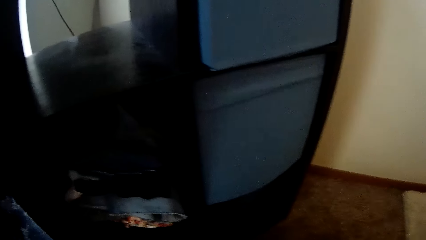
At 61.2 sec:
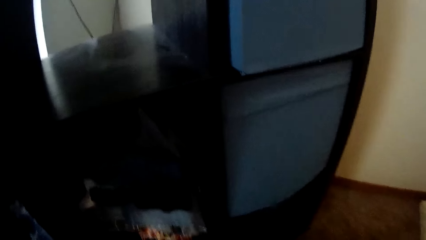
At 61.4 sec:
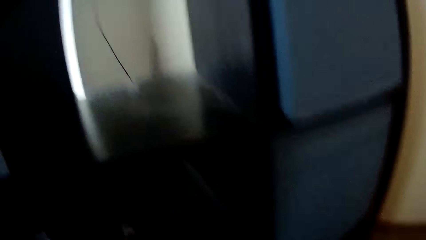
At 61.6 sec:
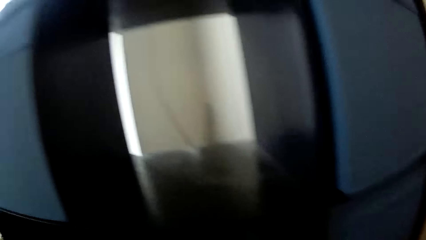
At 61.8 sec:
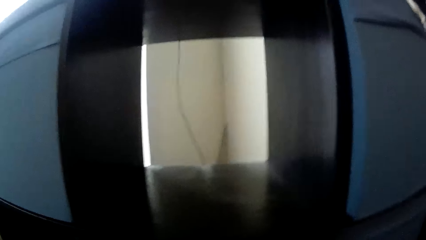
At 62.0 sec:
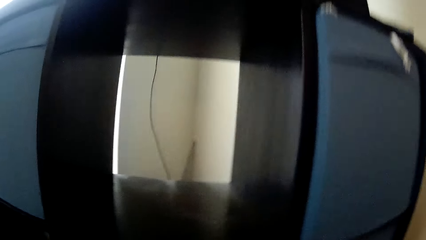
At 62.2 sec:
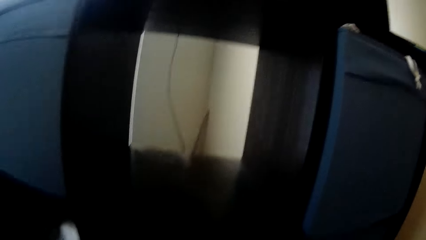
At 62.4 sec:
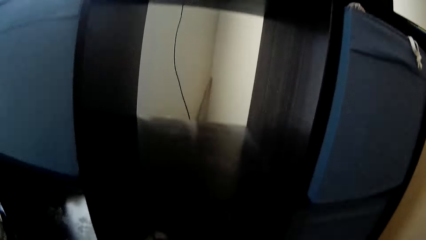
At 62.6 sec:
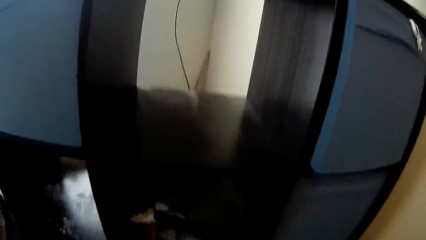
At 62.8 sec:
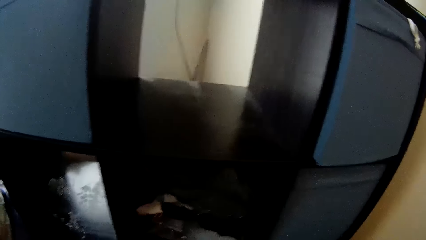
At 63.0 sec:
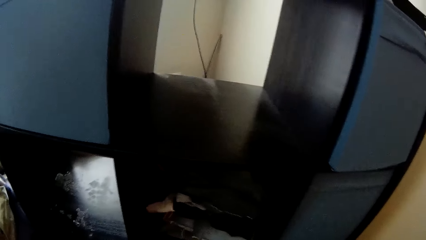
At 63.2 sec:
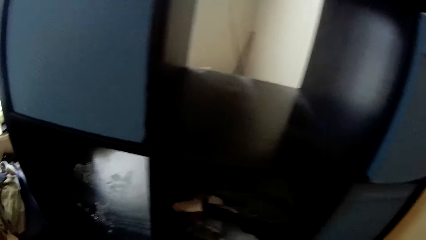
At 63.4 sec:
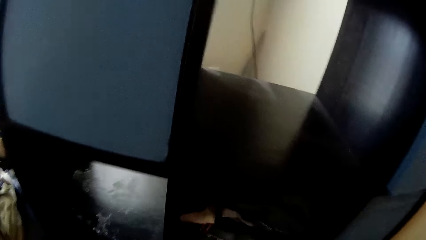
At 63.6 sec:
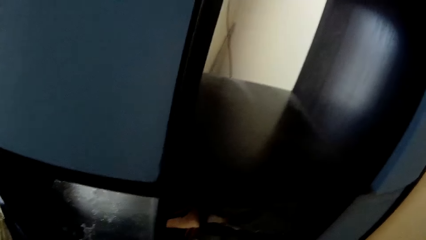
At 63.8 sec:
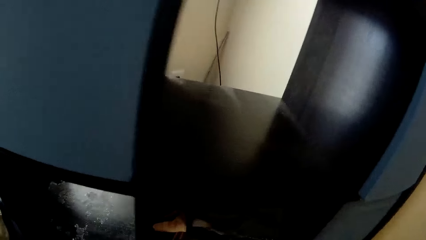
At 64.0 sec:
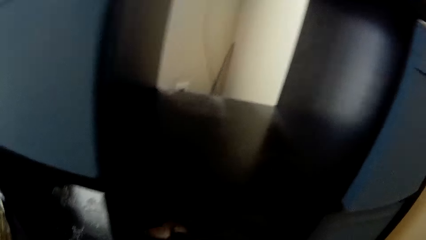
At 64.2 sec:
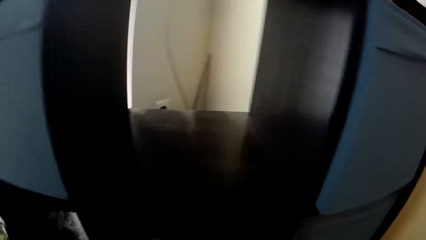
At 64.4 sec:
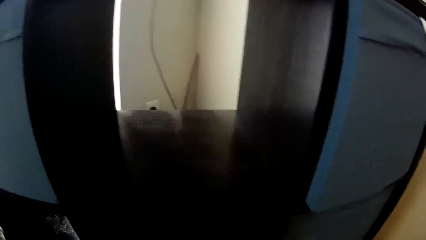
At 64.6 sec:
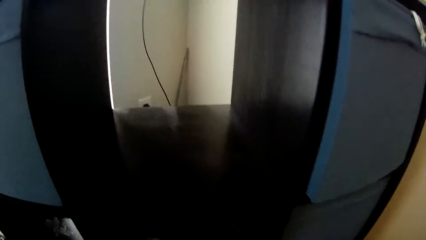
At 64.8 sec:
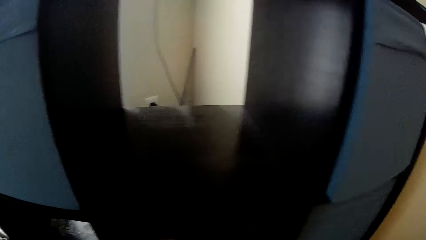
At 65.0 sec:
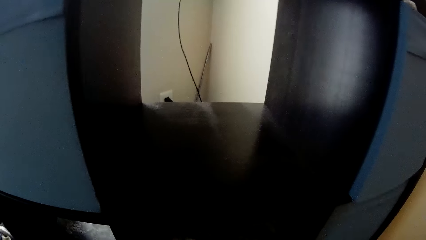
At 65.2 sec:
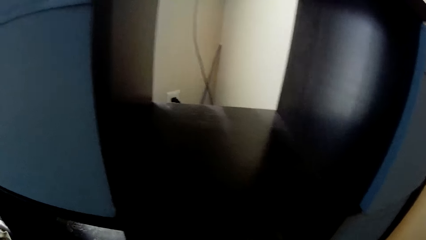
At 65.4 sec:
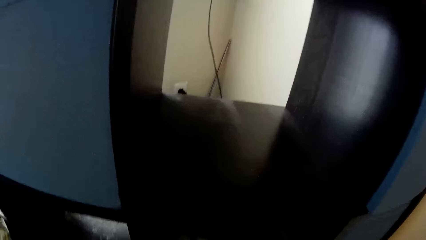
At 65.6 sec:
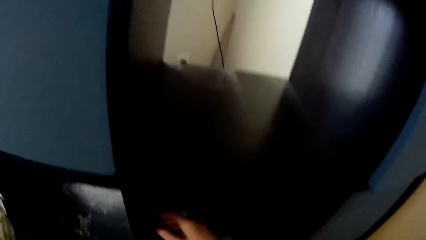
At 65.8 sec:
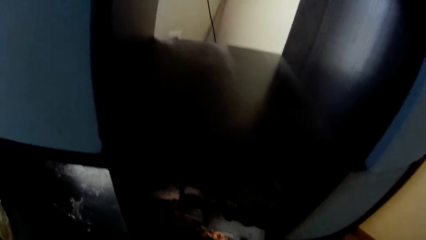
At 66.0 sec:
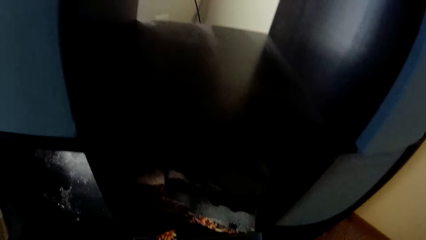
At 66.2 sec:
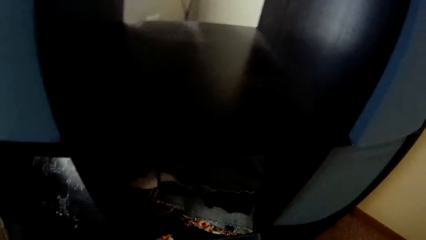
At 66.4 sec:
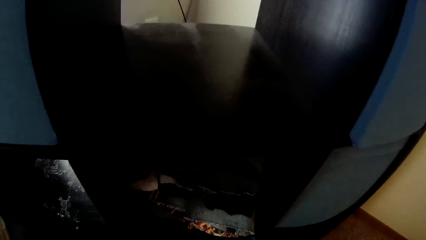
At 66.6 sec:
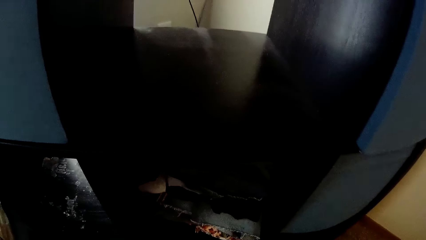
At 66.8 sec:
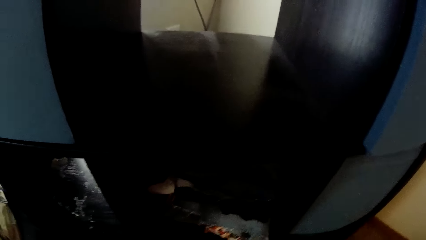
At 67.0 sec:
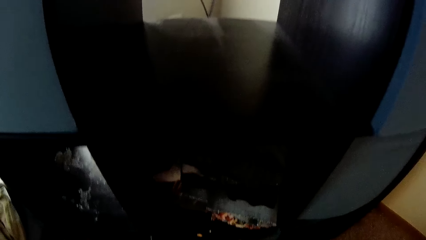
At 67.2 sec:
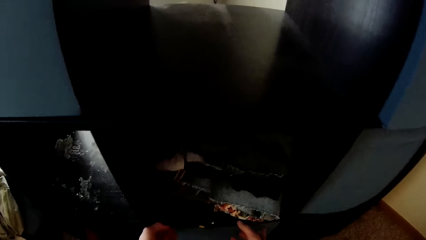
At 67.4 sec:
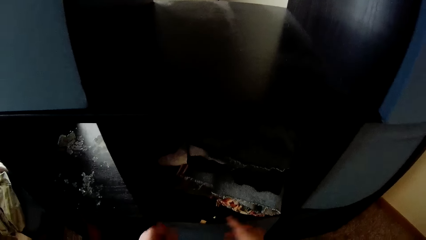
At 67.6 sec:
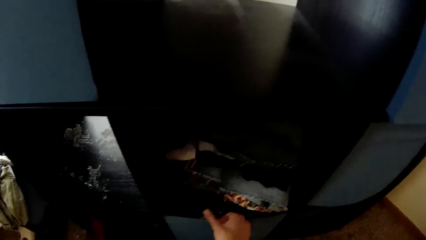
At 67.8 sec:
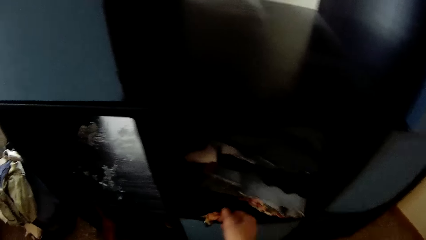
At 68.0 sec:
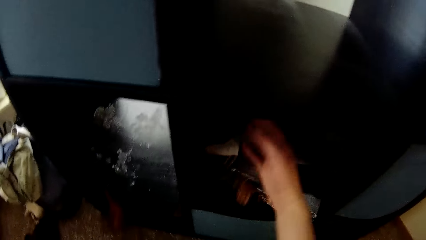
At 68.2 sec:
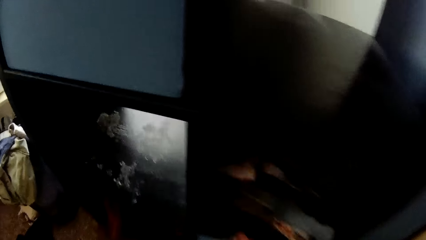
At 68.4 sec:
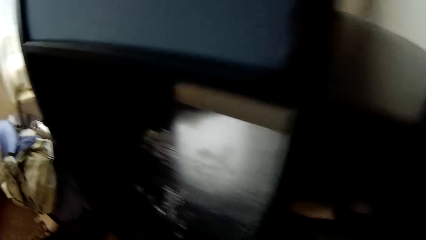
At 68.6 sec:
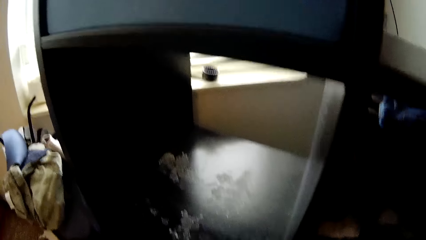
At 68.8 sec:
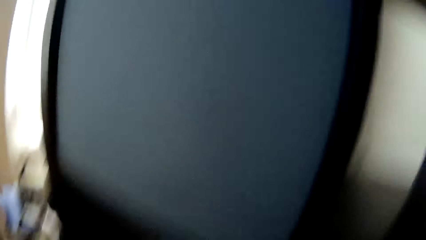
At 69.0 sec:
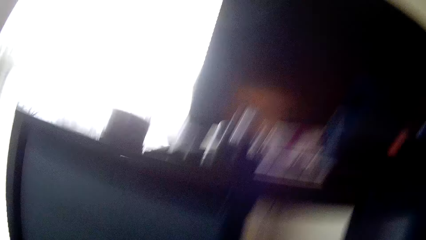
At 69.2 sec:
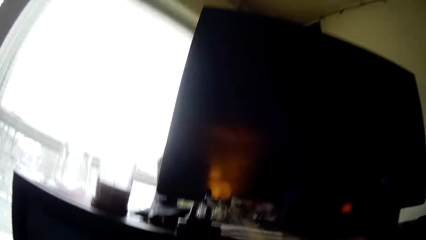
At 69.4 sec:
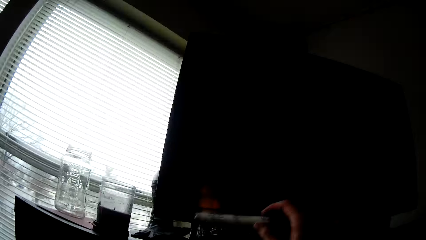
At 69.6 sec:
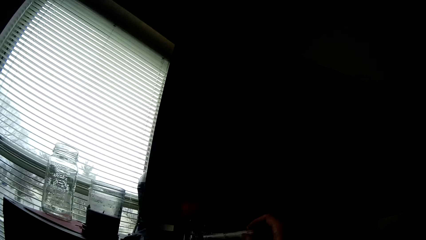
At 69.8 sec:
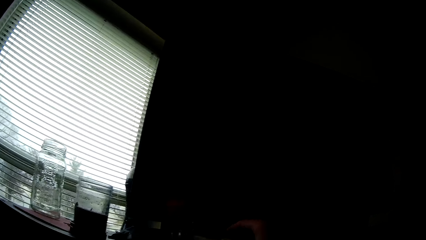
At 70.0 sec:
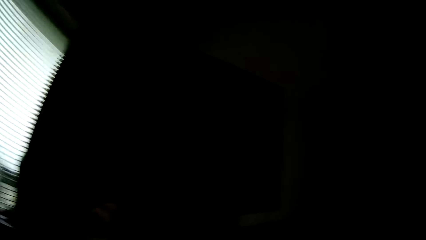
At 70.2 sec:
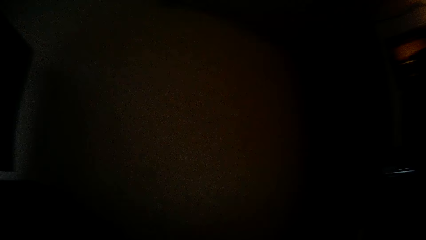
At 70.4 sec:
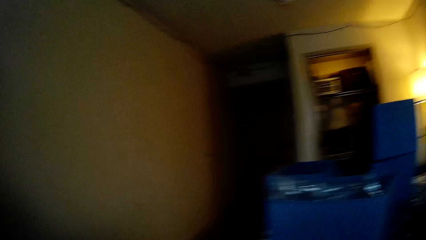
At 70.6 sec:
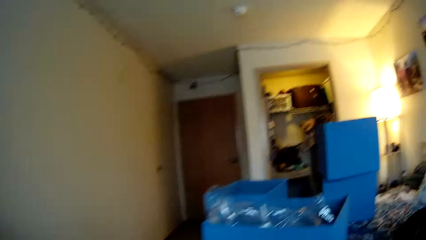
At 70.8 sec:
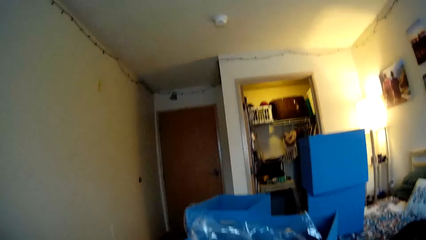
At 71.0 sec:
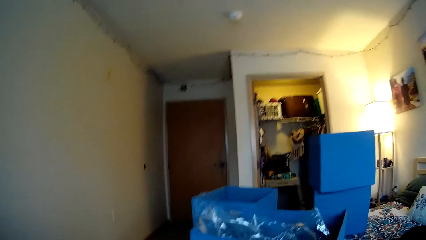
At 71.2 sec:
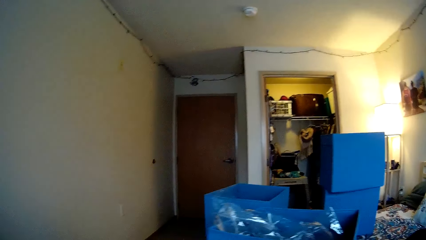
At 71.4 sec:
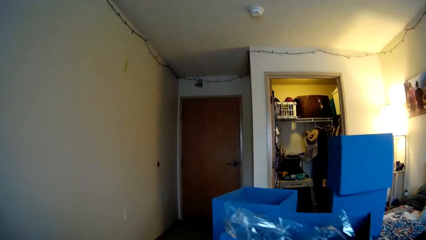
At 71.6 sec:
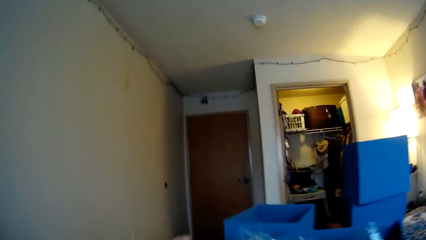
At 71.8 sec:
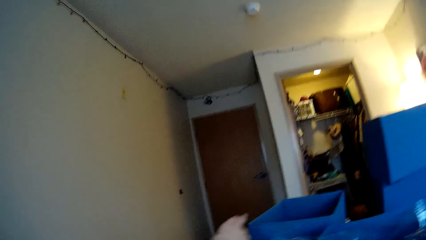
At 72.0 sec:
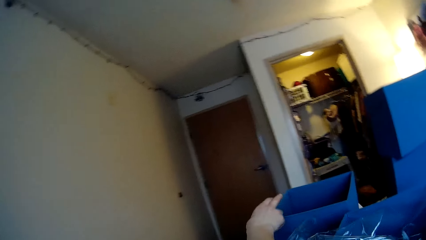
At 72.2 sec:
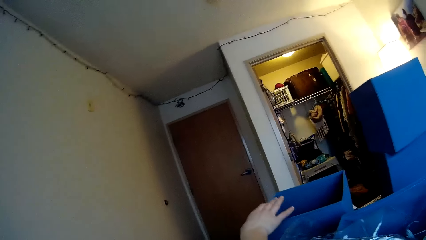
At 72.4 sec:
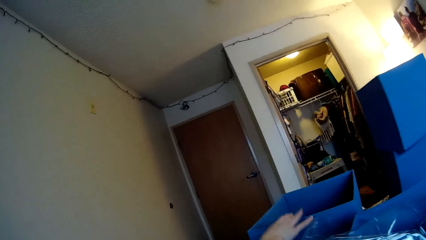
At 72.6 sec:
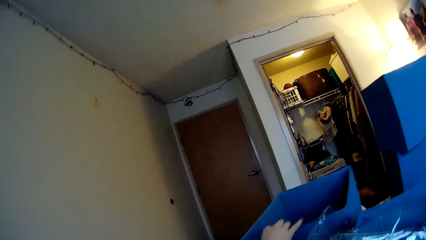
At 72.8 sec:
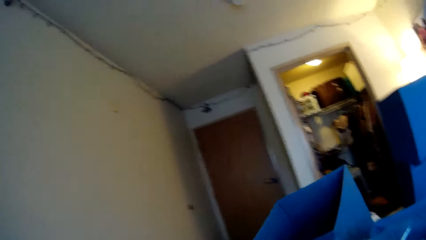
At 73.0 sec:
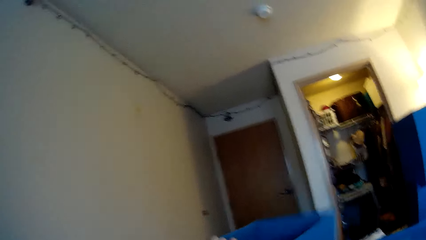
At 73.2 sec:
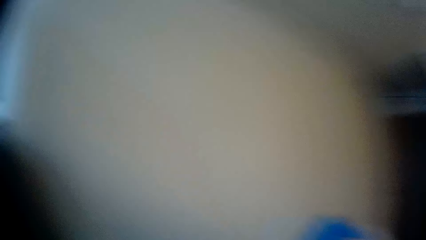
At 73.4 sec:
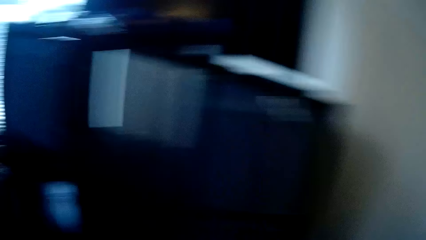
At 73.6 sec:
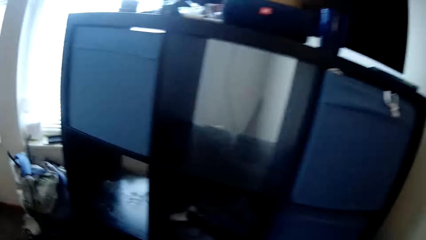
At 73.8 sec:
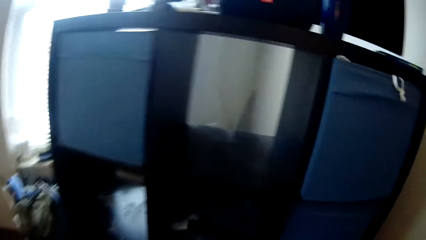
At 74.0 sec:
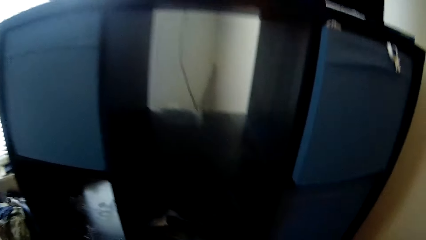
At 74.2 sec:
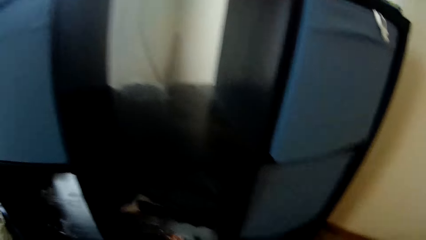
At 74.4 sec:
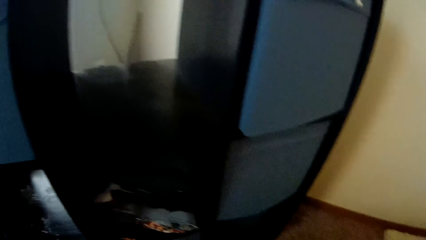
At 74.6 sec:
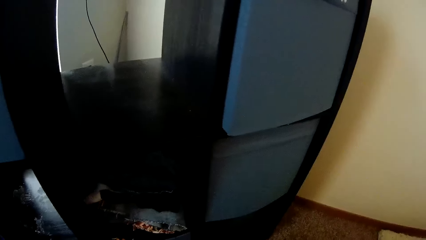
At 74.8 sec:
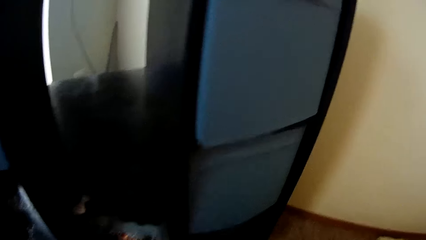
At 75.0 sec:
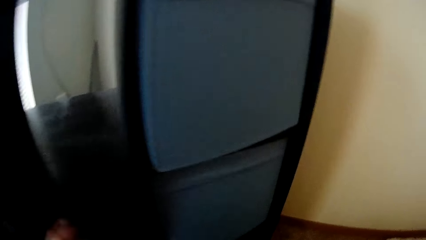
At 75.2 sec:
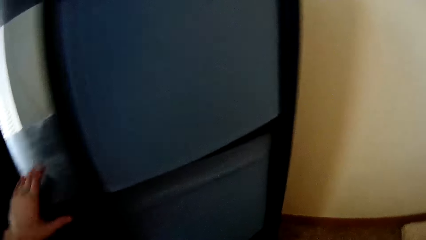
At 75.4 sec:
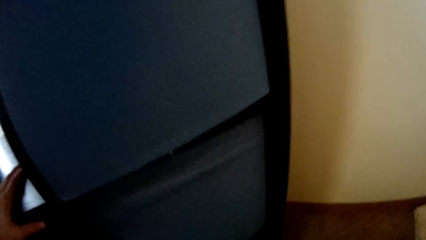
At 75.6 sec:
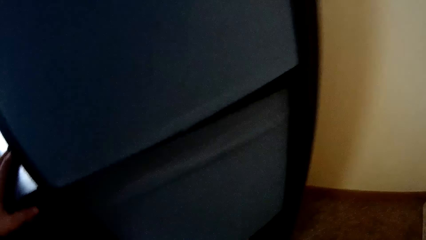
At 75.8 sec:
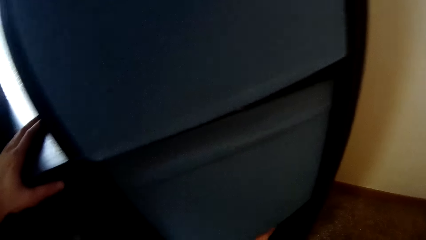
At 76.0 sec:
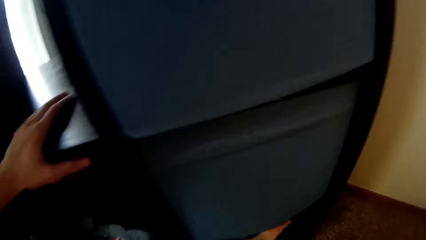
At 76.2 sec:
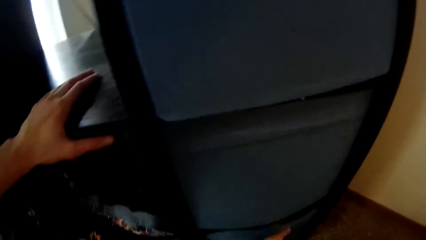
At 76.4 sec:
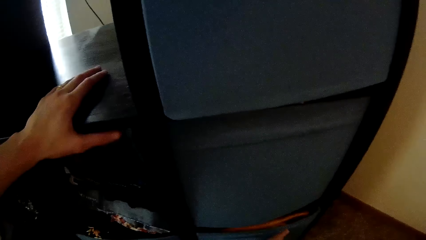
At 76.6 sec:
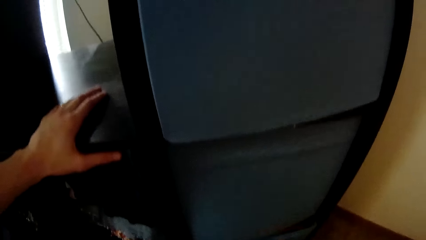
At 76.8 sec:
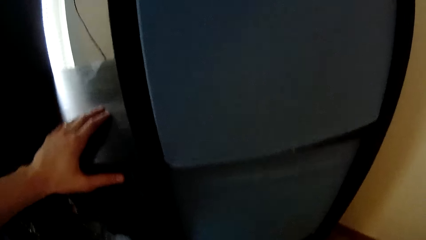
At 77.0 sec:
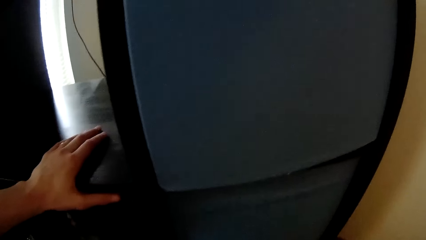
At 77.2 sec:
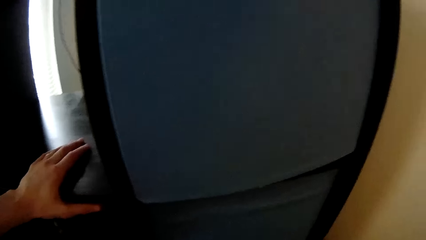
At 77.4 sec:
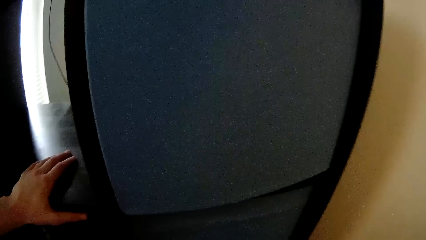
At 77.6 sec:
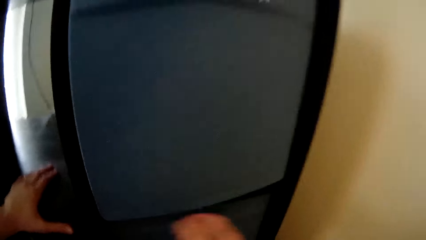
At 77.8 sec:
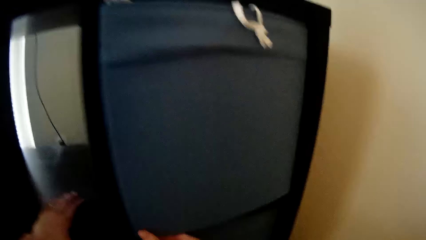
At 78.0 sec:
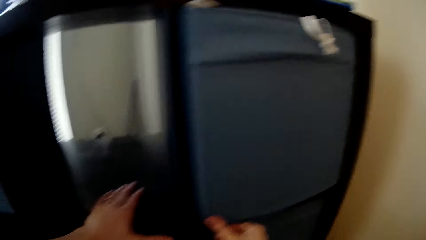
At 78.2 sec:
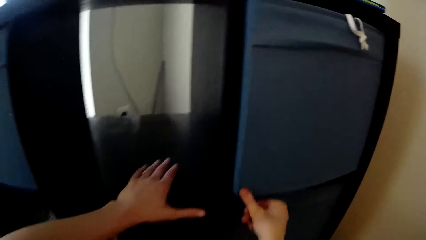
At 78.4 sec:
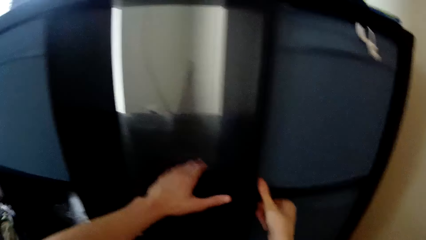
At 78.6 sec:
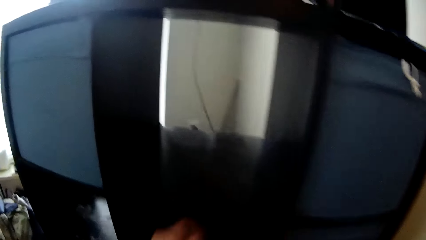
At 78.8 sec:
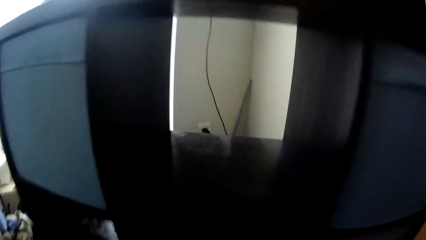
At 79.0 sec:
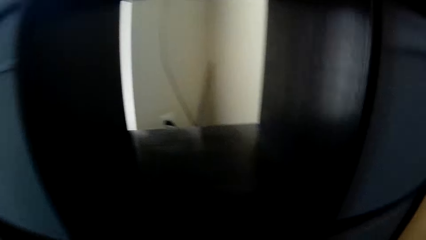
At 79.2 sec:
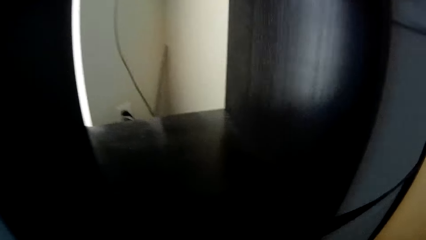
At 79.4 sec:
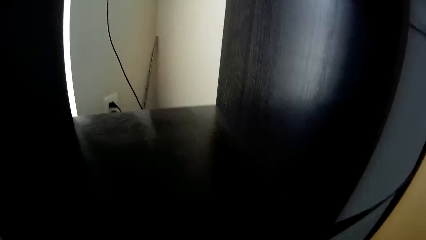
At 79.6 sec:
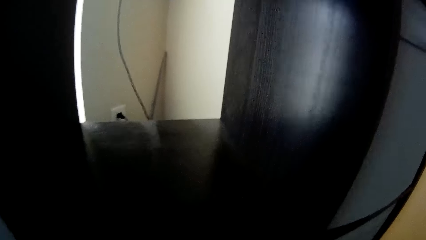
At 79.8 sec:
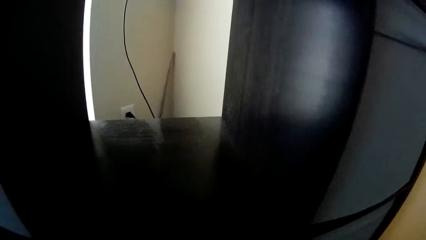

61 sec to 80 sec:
The camera wearer puts the drawer in the cloth shelf with both hands. He holds the edge of a piece of cloth on the cloth shelf with his right hand. He places a biro on the cloth shelf with his right hand. He picks up a drawer of the cloth shelf with his right hand. He places his left hand on the cloth shelf. He pulls out a drawer of the cloth shelf with his right hand. He adjusts a drawer of the cloth shelf with his right hand.
